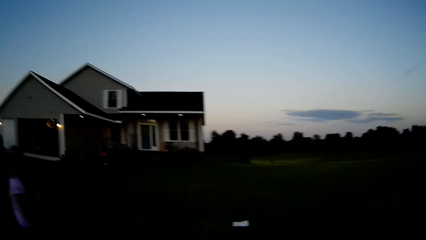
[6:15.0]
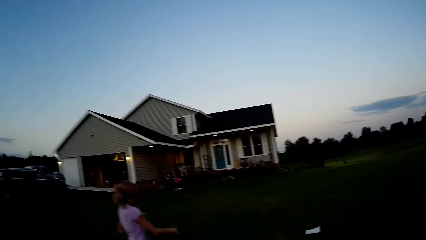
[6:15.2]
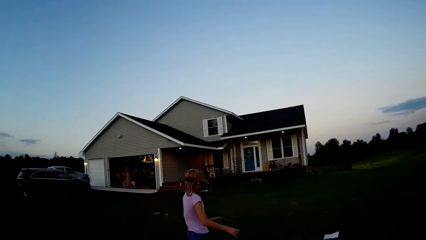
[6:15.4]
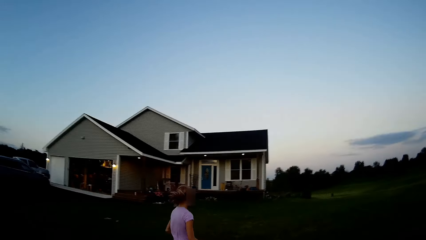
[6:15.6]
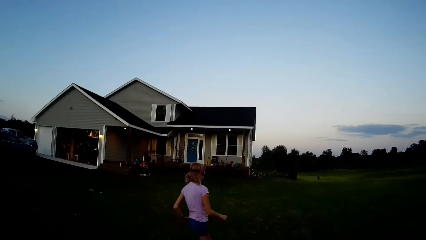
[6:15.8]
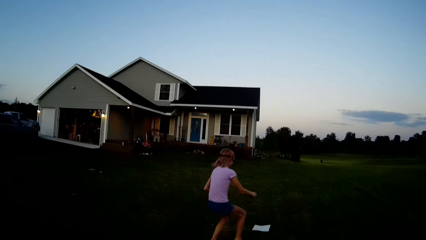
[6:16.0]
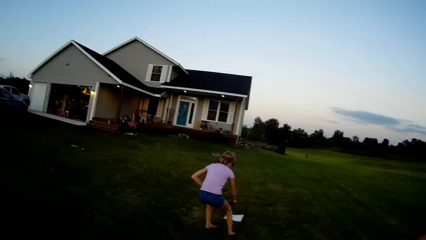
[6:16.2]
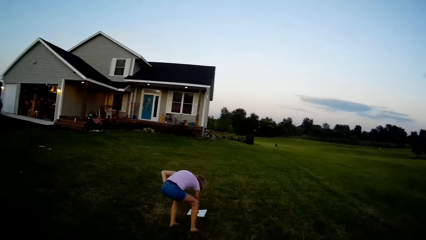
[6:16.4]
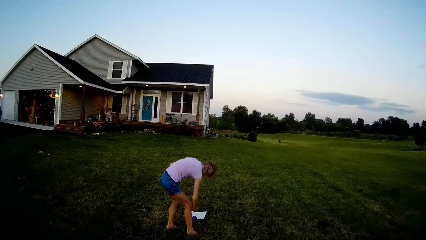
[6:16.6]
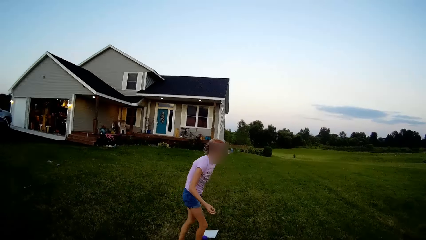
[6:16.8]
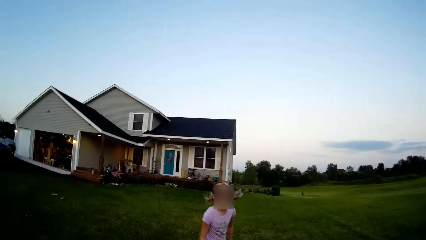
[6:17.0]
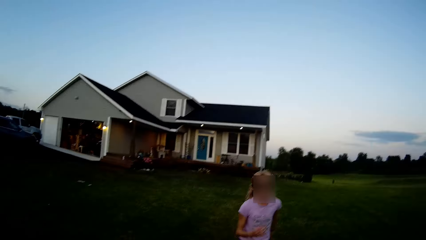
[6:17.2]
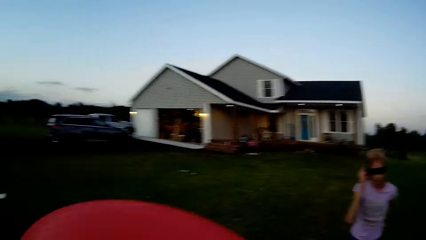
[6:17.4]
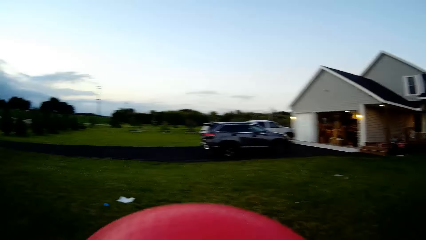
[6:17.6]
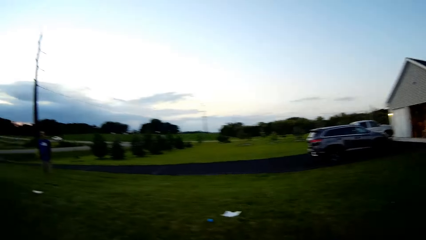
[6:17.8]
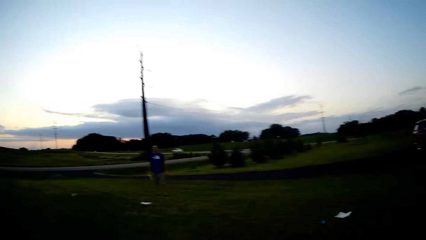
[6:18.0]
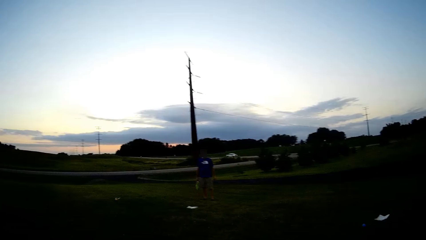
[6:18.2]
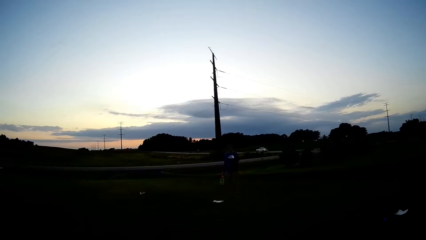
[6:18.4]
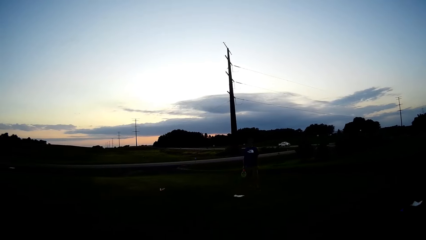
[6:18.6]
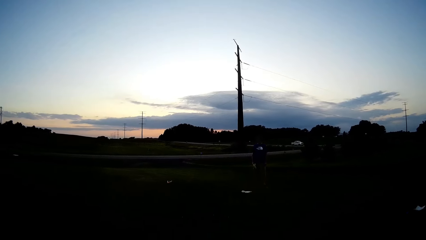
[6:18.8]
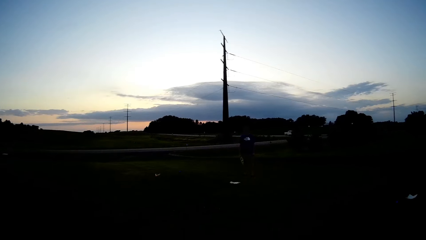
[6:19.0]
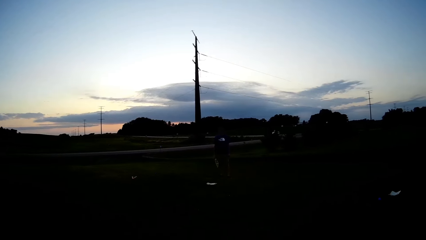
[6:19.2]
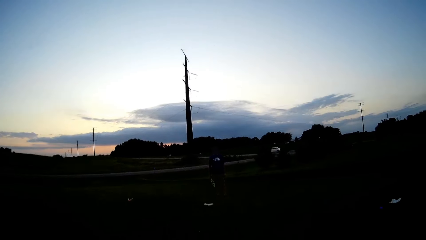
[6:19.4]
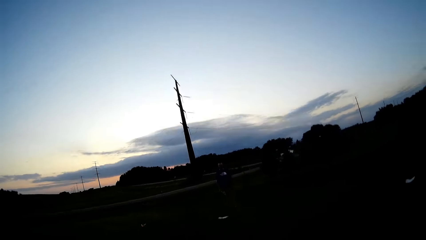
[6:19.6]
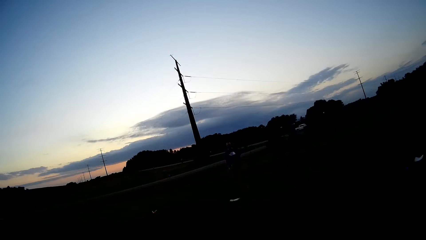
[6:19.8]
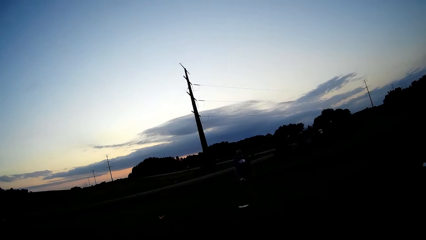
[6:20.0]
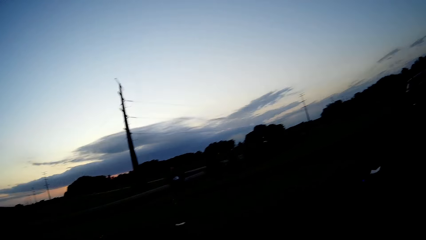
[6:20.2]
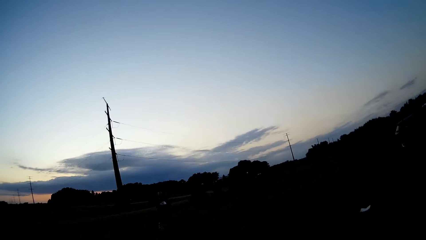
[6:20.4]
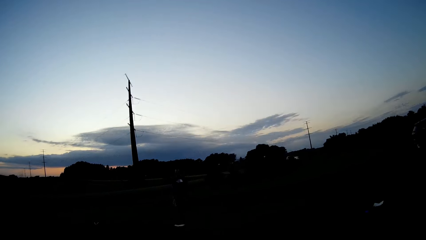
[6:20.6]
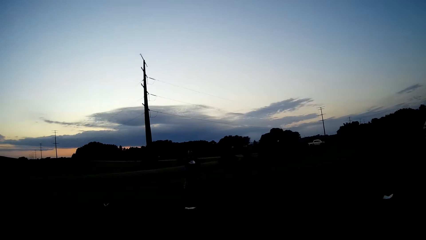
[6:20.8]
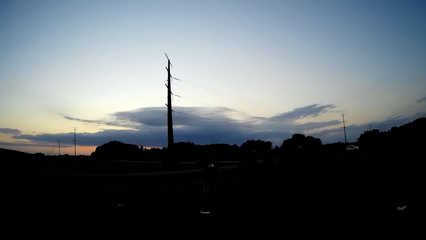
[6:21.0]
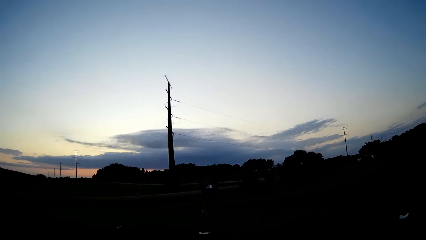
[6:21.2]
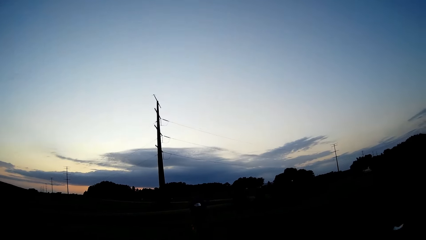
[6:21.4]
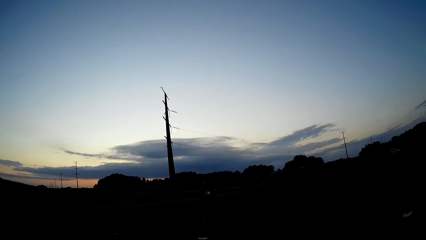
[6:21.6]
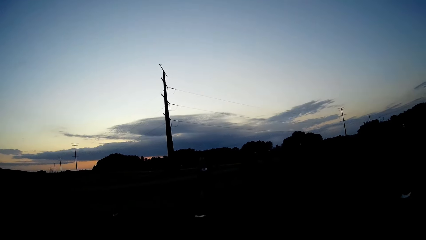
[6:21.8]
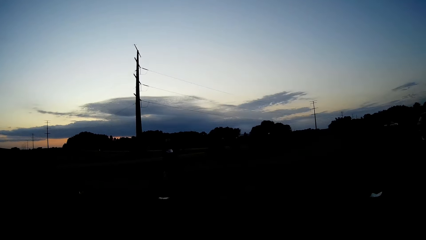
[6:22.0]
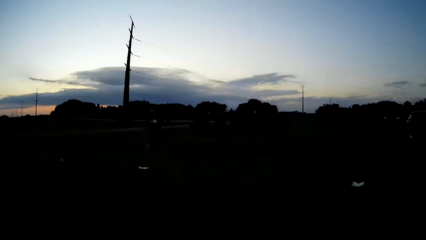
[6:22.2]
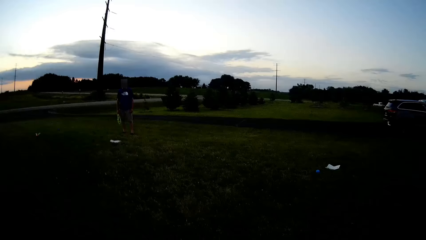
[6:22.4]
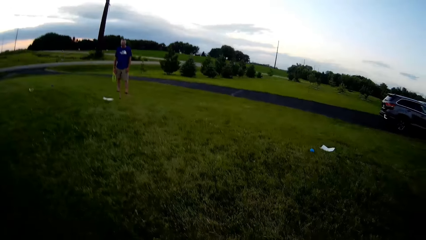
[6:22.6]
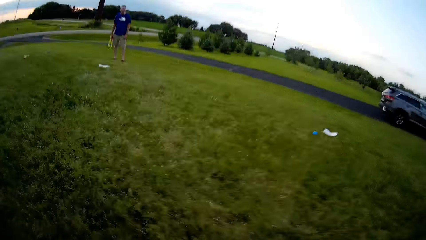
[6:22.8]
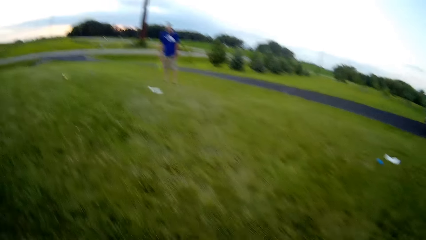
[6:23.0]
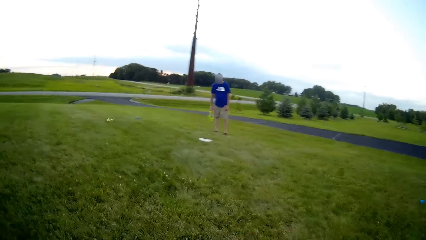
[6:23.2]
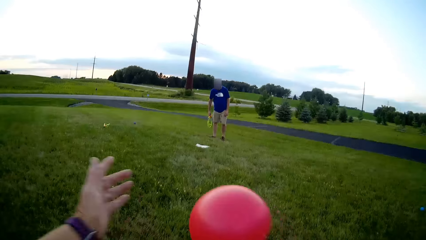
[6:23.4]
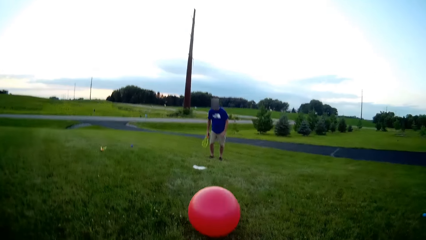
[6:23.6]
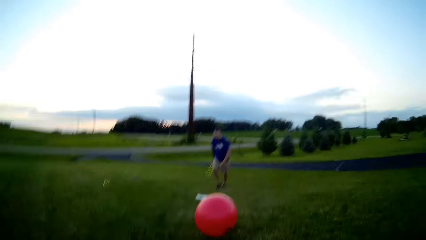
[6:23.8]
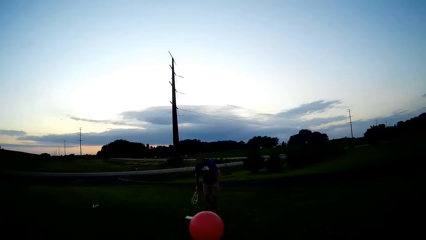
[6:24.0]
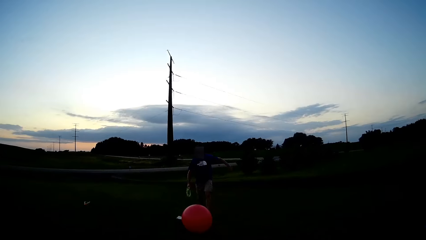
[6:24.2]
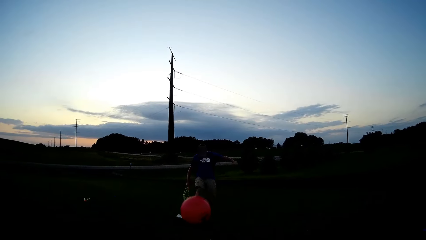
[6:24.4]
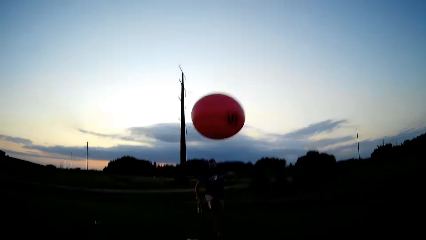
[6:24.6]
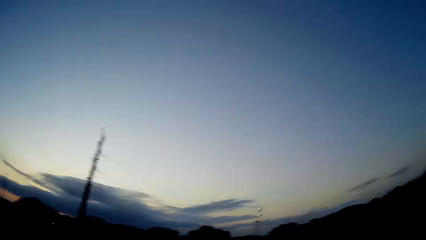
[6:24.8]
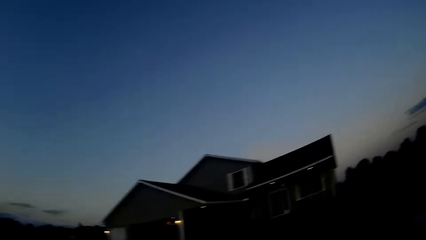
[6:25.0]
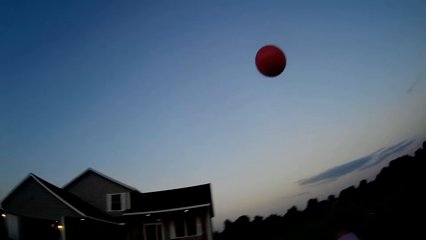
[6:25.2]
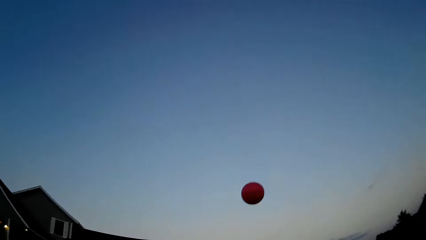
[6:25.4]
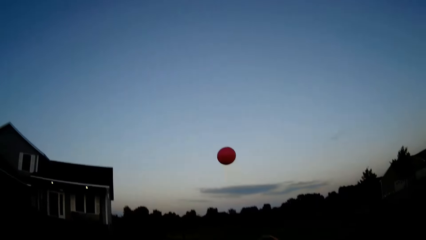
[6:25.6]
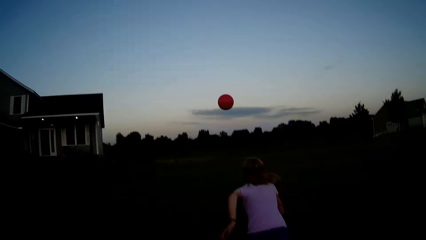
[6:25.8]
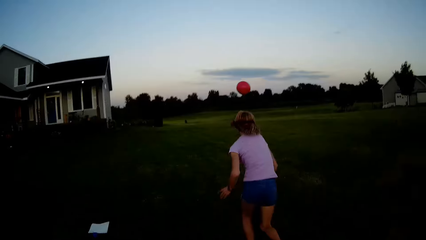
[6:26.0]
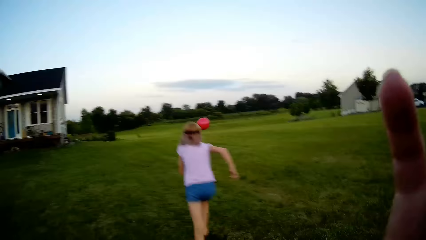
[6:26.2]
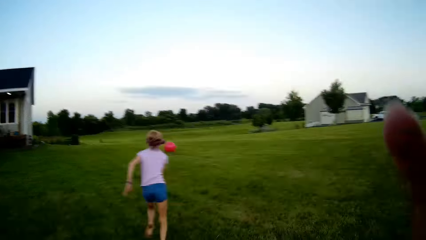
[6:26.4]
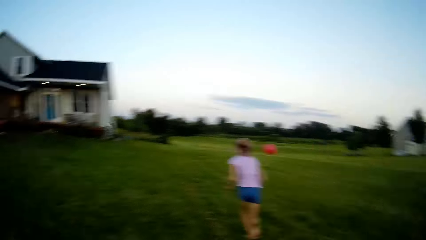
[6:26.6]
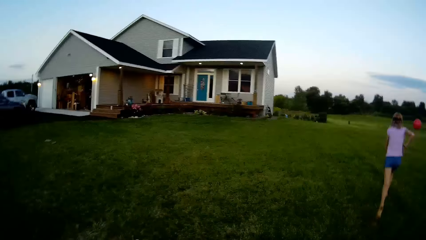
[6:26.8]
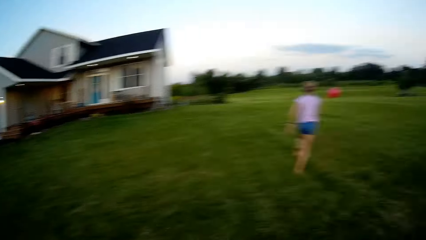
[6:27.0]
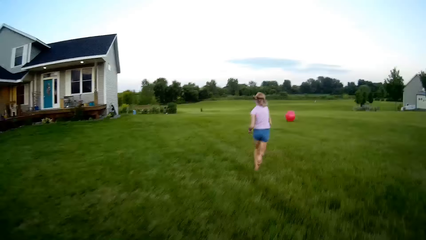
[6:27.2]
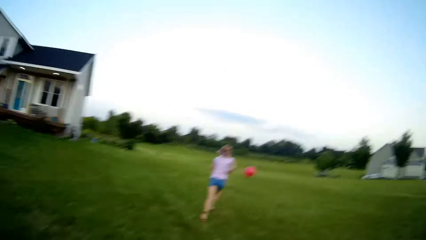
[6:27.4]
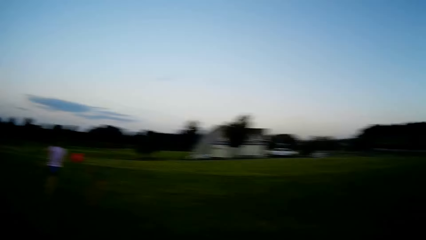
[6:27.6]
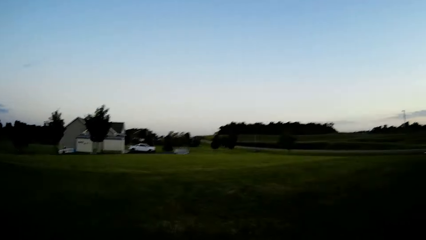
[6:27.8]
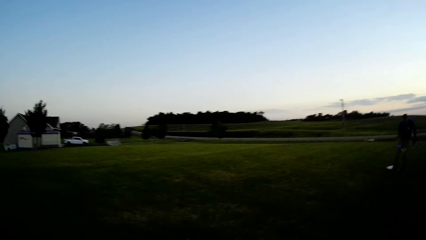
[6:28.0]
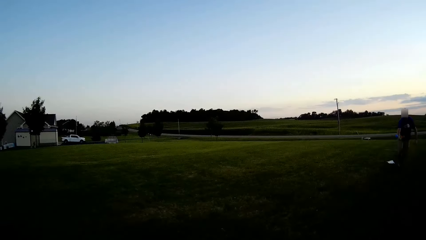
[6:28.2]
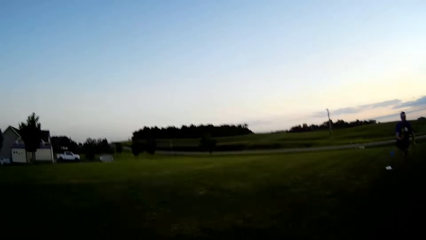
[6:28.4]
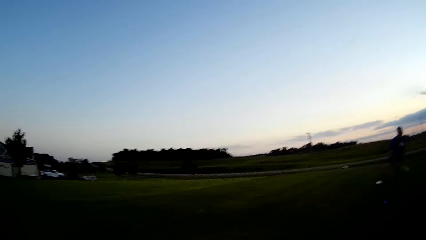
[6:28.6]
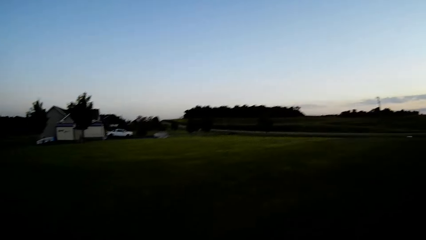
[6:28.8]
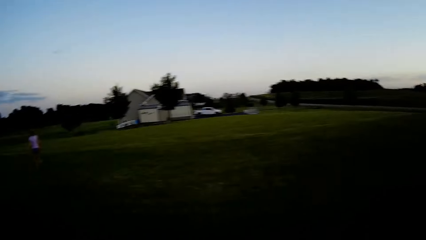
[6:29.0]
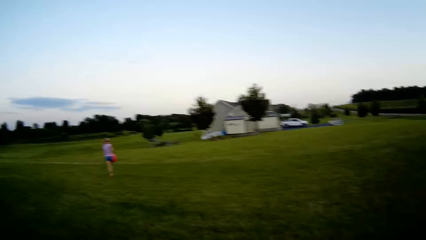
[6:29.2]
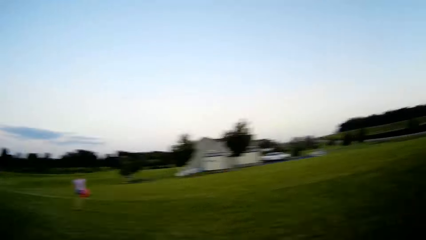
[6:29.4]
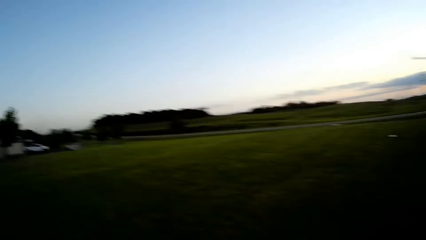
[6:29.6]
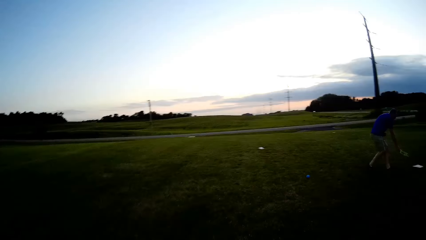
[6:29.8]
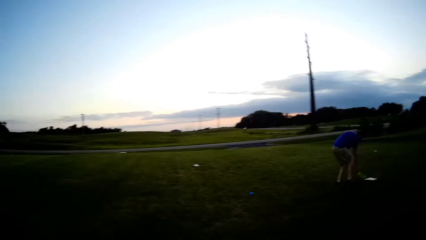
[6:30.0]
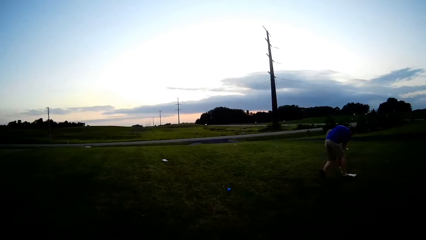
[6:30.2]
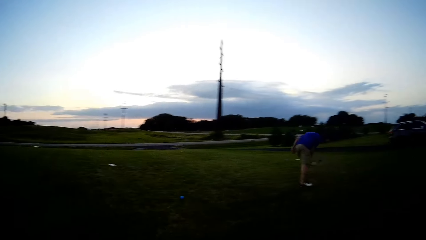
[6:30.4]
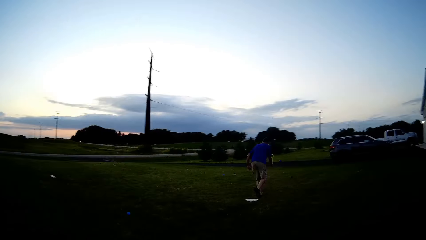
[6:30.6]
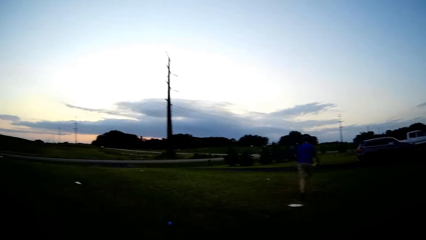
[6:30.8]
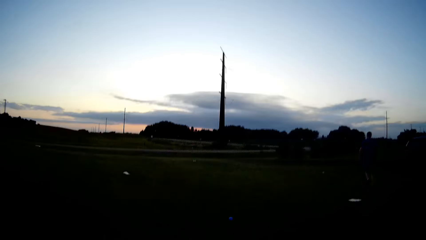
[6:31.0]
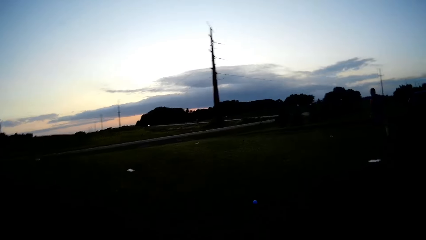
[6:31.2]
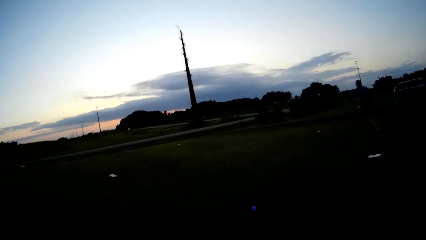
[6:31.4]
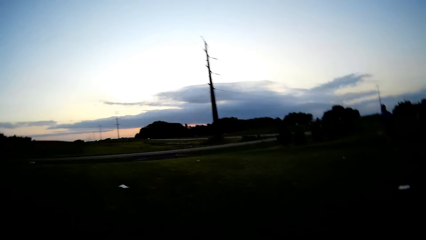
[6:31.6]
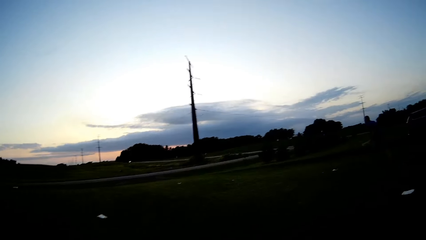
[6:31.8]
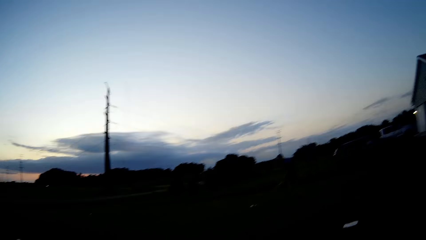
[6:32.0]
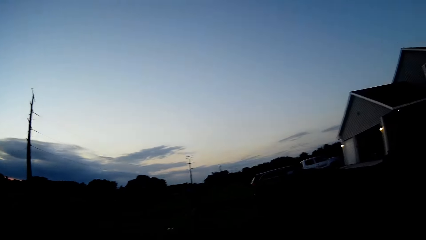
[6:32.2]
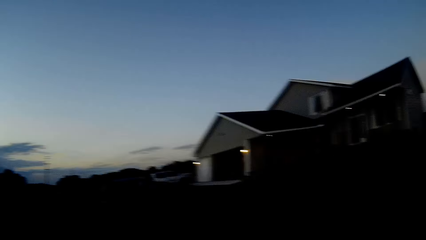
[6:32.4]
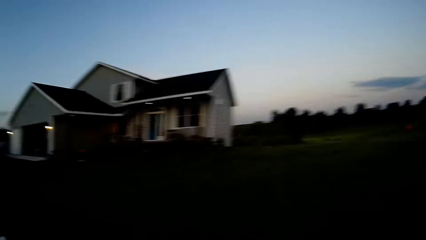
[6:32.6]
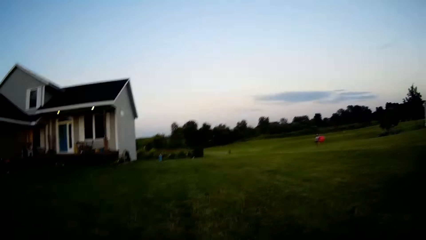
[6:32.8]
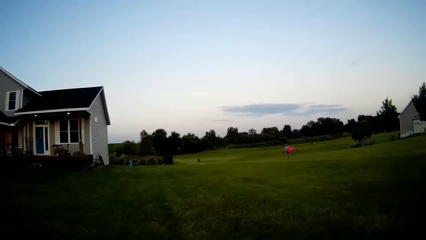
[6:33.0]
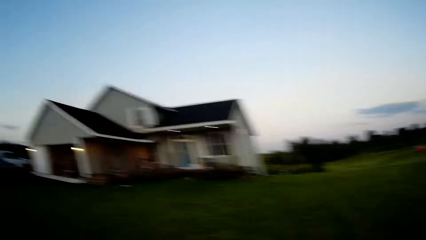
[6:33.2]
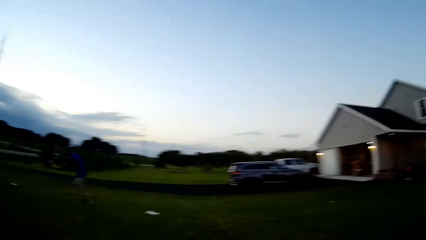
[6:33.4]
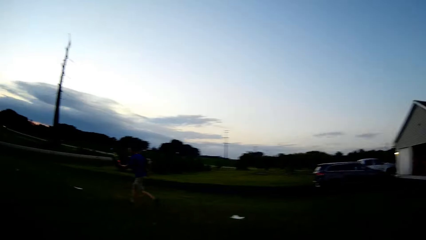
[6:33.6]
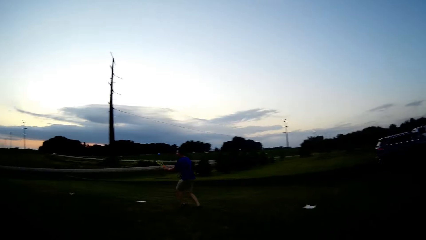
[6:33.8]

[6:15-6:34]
A woman picks up the ball. The camera wearer looks around. A man kicks the ball. The woman runs towards the balloon. The man plays the ball.
